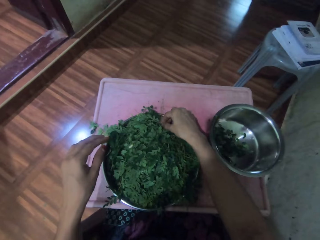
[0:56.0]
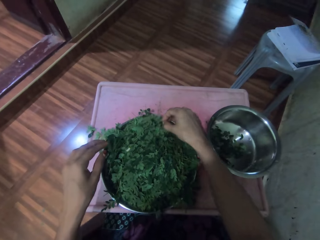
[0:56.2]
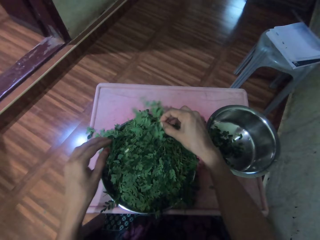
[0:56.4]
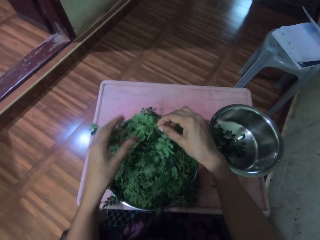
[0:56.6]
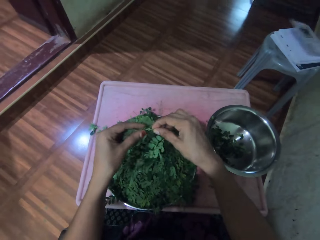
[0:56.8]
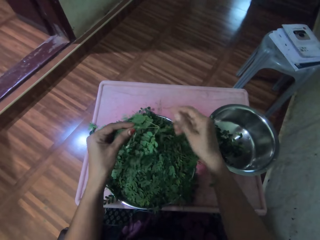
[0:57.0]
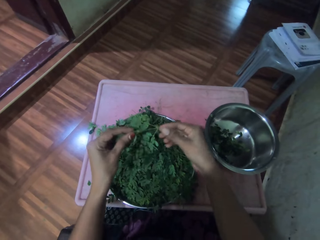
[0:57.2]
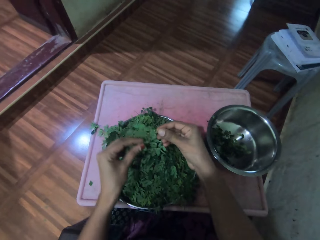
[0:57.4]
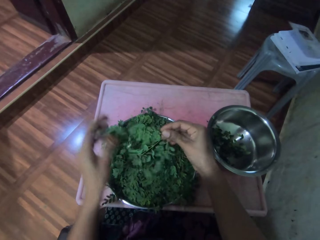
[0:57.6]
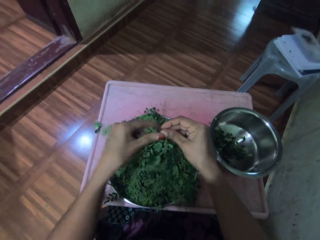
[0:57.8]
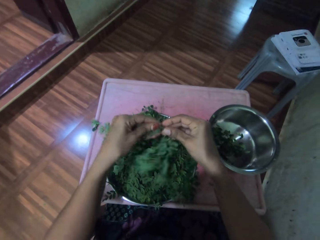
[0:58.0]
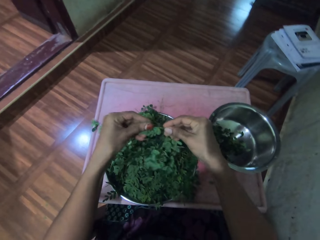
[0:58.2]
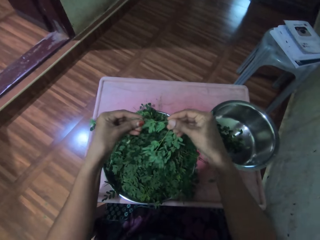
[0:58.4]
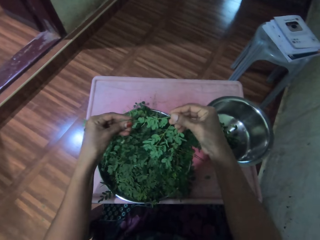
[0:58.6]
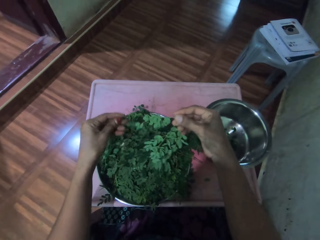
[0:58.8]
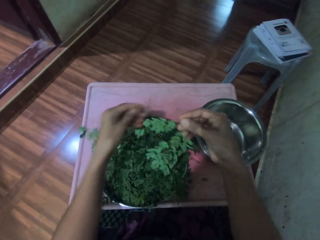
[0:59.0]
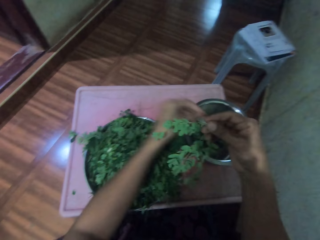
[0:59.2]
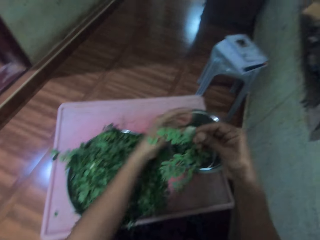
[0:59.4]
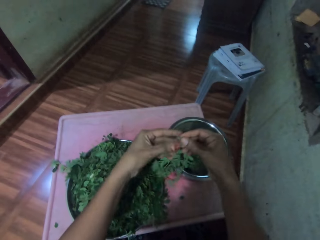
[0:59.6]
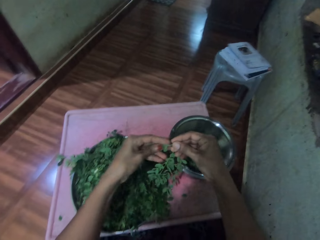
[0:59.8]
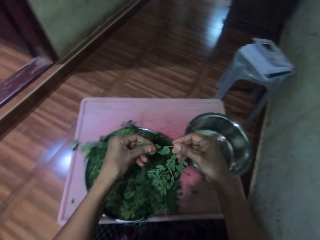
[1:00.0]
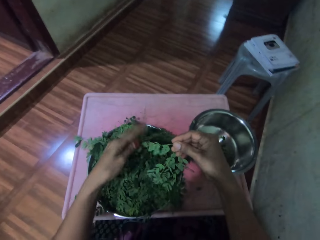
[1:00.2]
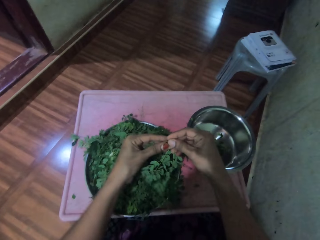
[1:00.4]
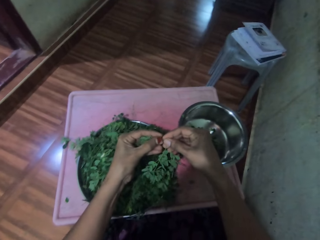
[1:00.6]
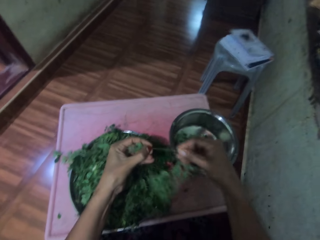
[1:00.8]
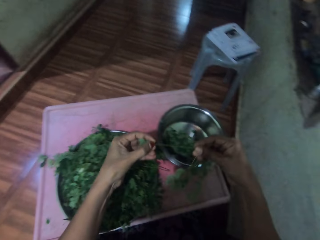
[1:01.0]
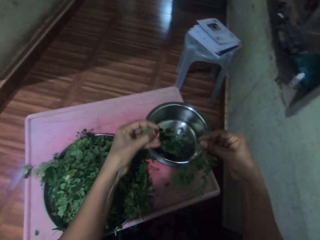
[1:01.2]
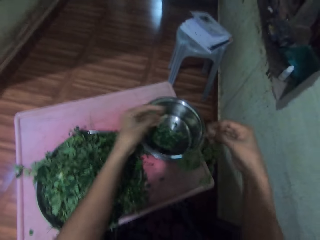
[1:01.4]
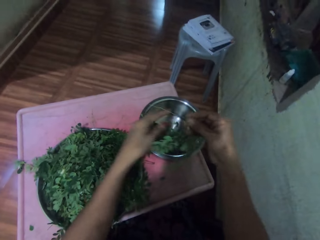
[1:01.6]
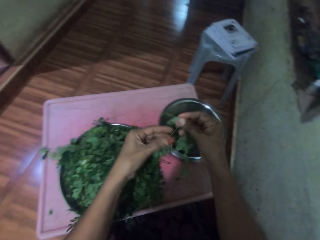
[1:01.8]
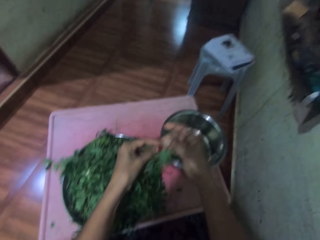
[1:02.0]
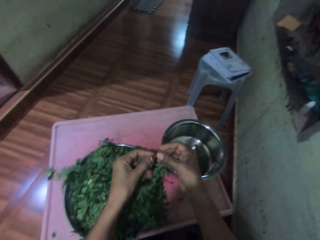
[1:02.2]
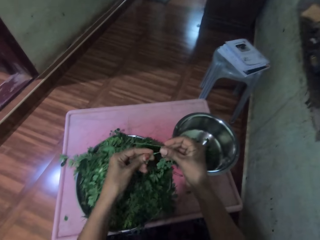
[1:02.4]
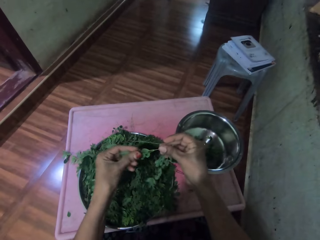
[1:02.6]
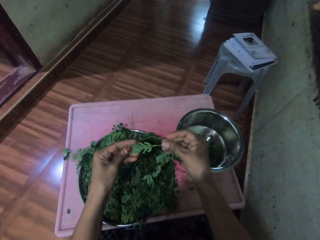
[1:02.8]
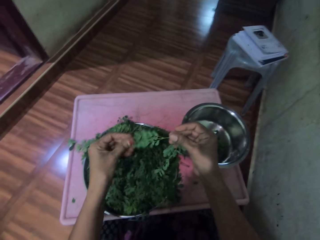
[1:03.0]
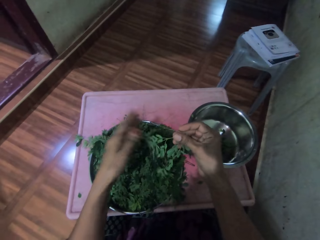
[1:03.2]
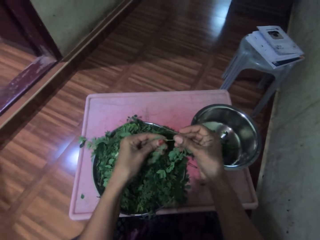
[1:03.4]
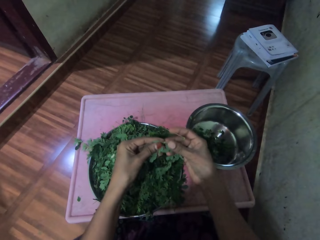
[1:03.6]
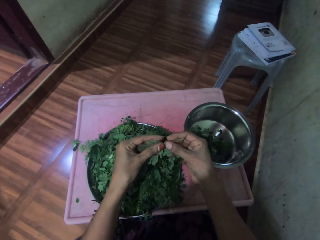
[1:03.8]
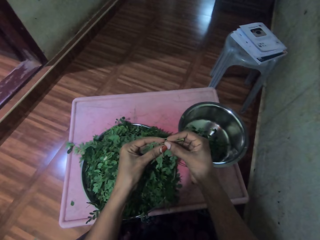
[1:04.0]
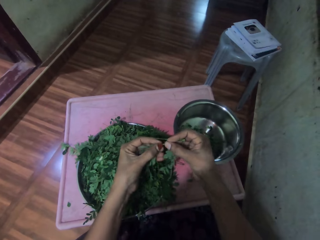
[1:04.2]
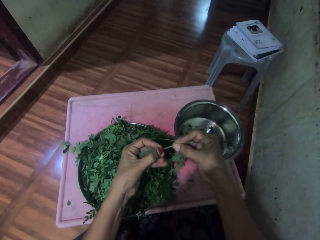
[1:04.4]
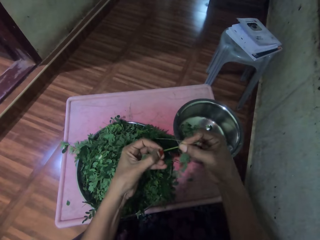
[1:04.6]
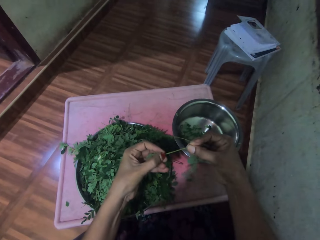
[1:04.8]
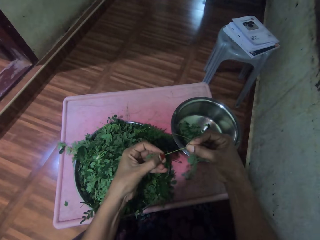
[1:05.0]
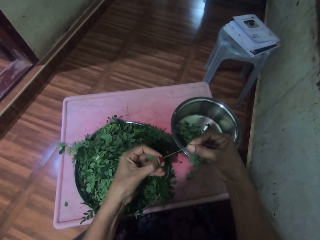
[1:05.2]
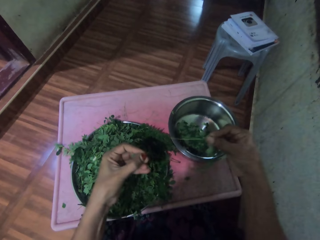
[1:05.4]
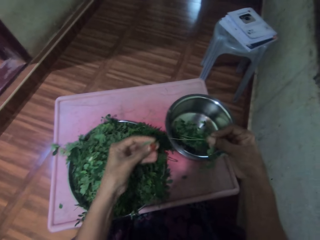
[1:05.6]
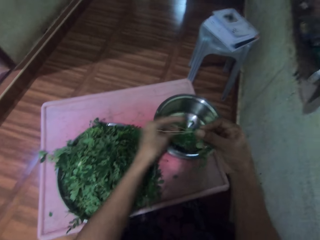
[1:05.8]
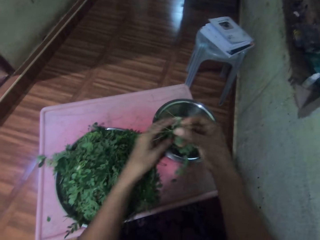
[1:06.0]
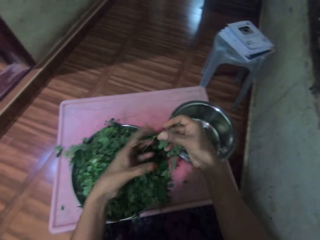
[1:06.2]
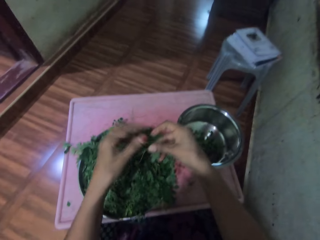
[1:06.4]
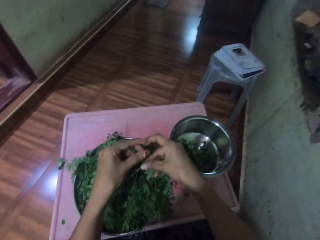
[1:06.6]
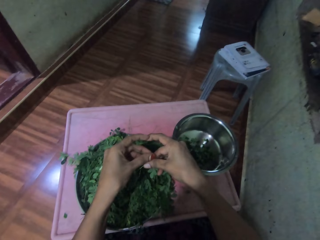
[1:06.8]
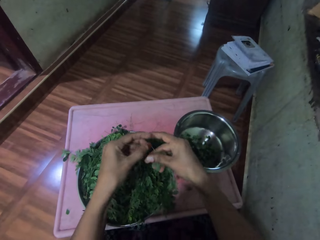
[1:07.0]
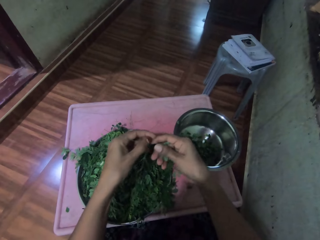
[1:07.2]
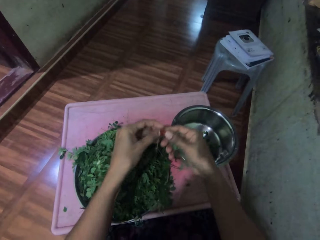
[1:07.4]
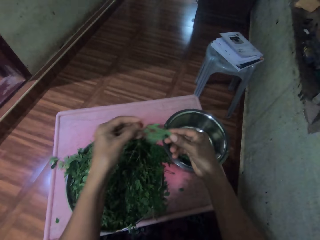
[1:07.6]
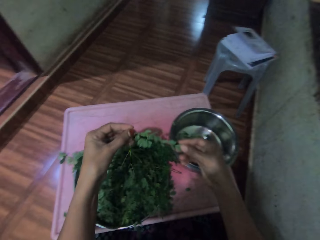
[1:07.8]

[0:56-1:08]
The camera wearer picks up a vegetable stem and drops the stem on the table. They pick up the vegetable stem and move a hand along the vegetable stem. They put vegetables in a pan. They pluck the leaves from the stalk and place the leaves in the cooking pot. They move a hand along the vegetable stem. They pluck the leaves from the stalk and place the leaves in the cooking pot.

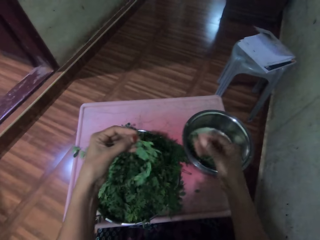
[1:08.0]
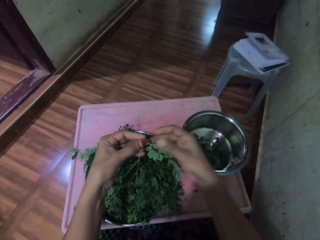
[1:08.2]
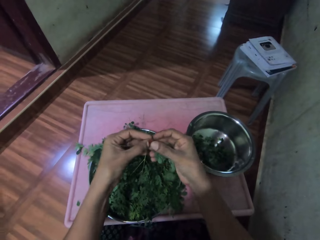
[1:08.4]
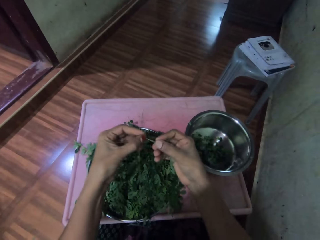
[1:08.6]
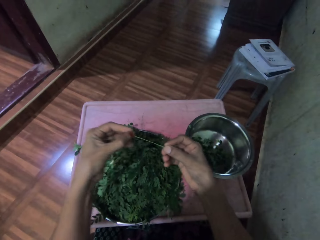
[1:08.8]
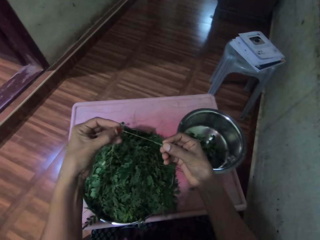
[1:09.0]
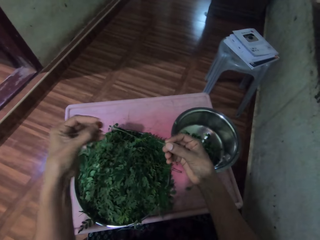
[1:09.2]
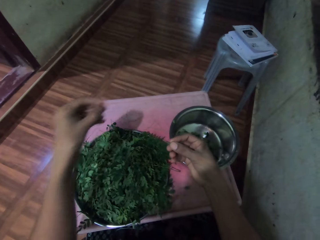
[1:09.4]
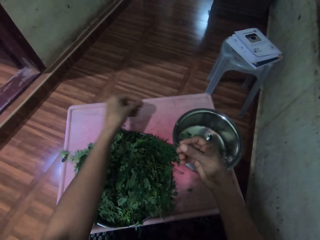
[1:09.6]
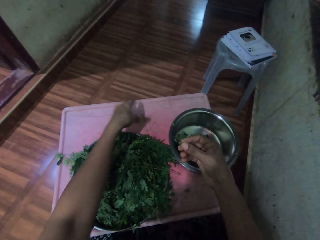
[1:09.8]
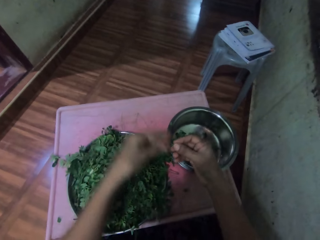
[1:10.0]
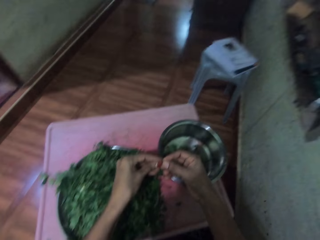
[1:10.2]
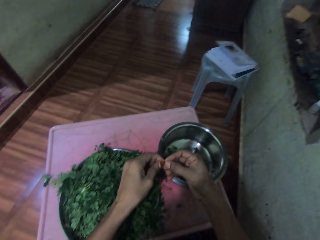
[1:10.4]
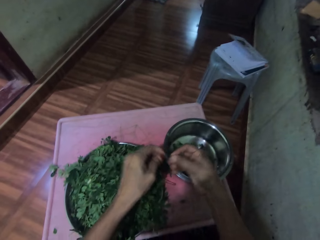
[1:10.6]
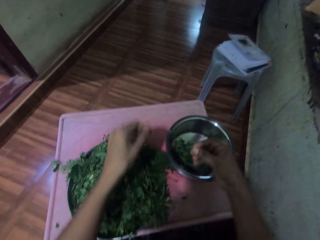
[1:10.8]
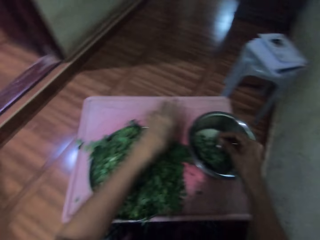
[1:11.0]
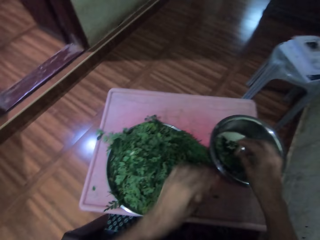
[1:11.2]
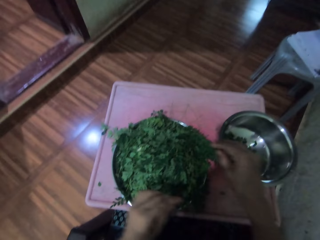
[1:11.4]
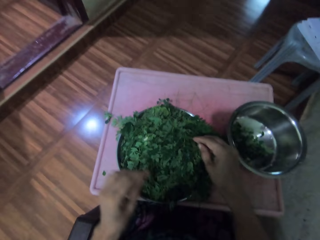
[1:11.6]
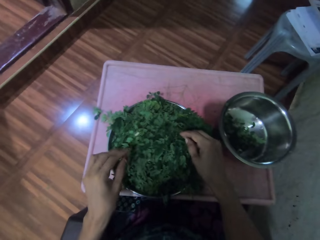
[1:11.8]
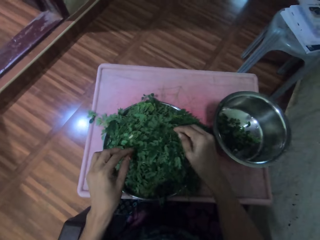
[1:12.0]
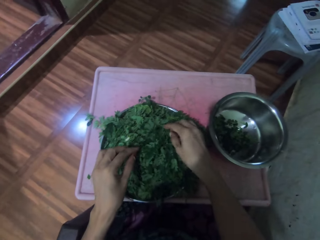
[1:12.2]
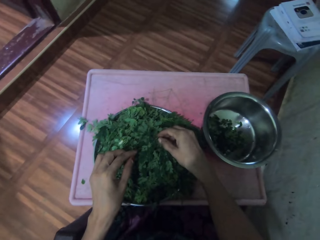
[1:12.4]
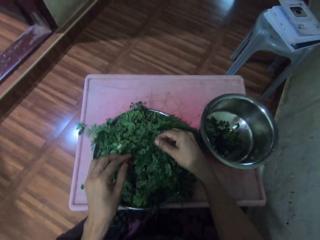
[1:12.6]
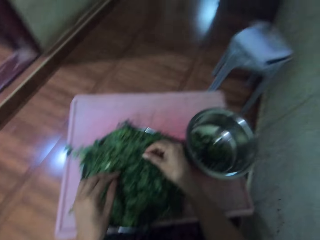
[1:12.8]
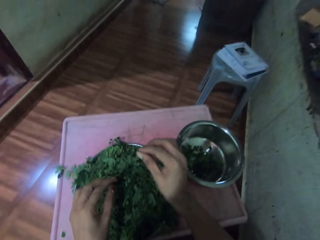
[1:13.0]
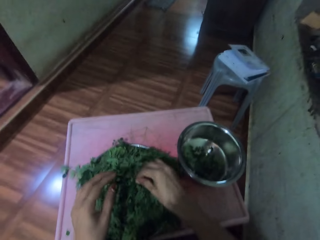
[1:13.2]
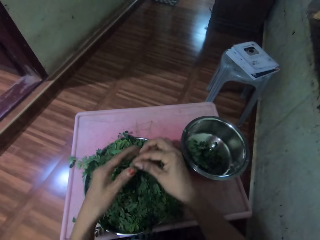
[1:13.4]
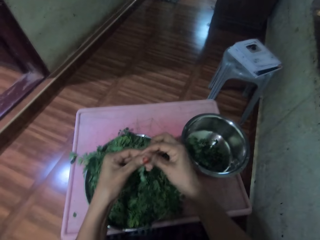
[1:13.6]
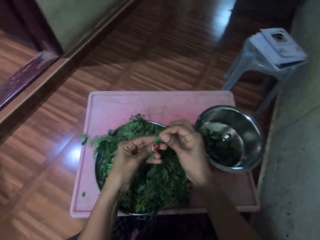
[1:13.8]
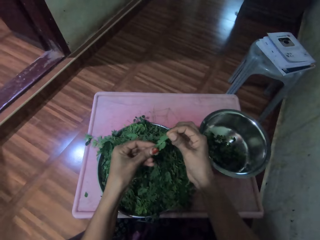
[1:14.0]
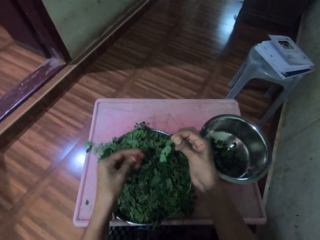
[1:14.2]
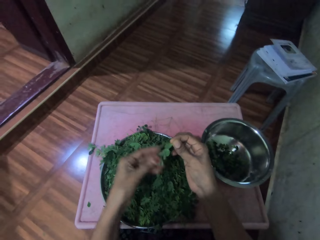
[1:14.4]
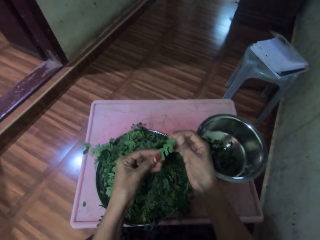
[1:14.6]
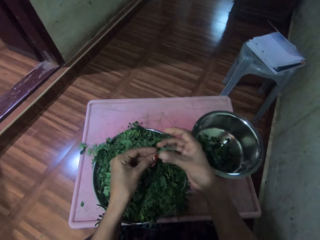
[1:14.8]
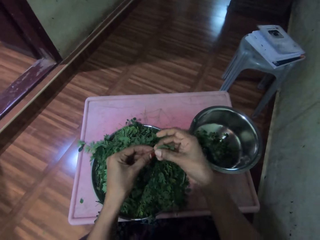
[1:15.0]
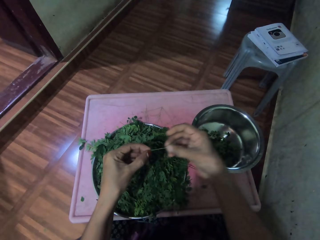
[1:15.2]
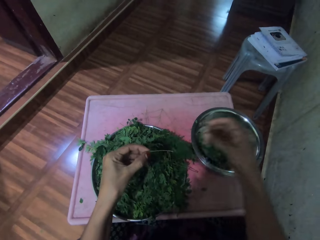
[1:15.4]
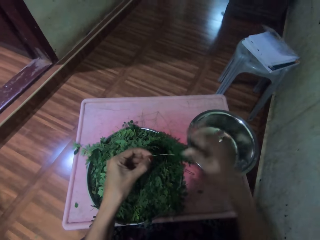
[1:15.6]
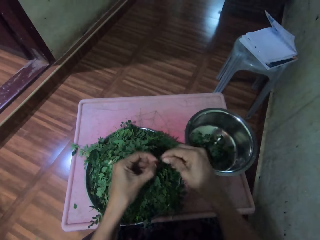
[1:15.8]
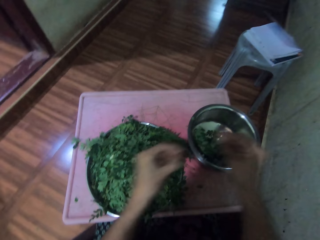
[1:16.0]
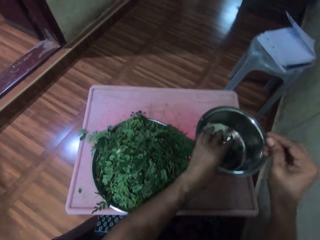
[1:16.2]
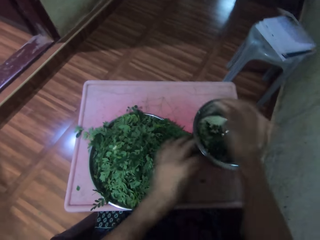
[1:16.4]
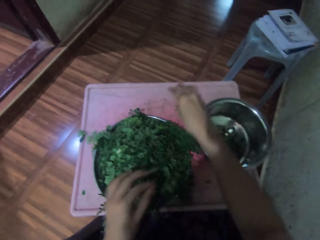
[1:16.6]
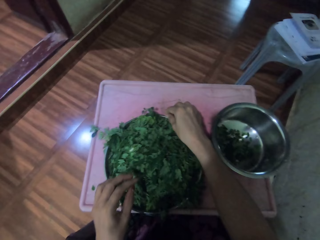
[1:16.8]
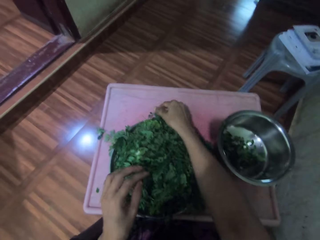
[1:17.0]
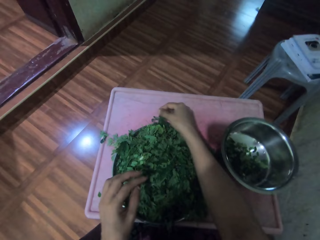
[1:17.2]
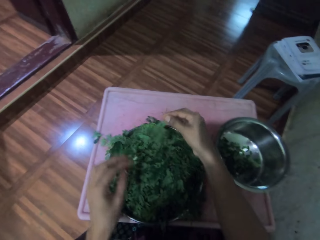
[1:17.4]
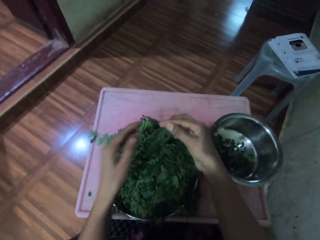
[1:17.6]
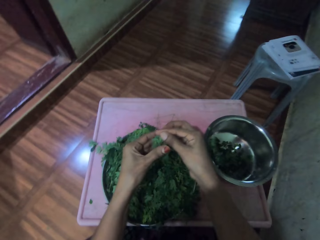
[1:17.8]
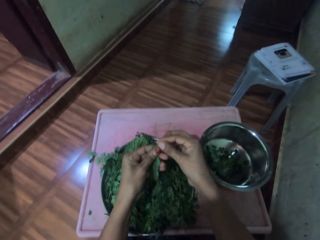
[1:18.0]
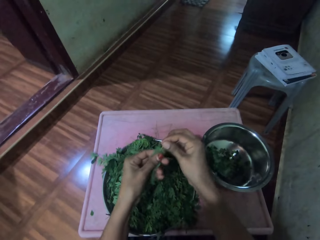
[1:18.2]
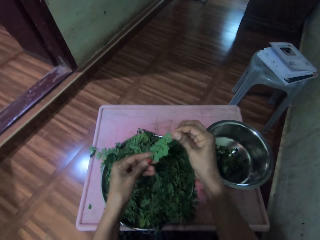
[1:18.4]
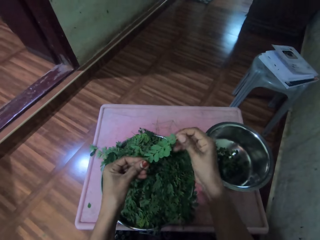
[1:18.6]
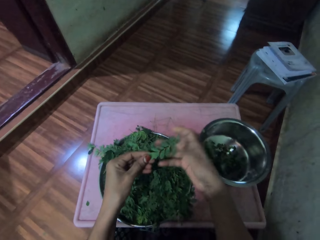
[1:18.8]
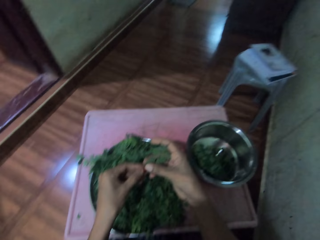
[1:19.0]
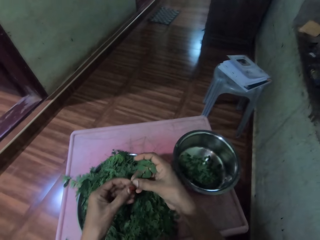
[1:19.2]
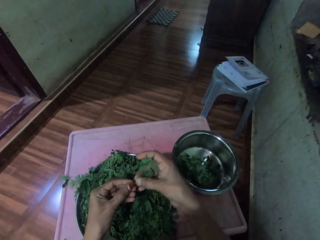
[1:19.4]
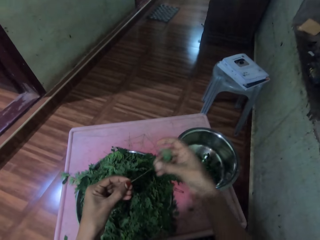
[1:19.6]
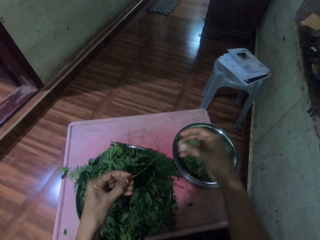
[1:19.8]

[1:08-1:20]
The camera wearer moves a hand along the vegetable stem. They pluck the leaves from the stalk, place the stalk in a tray and place the leaves in the cooking pot. They pick up the vegetable stem and move a hand along the vegetable stem. They pluck the leaves from the stalk, place the leaves in the cooking pot and place the stalk in the tray. They pick up the vegetable stem and move a hand along the vegetable stem.
